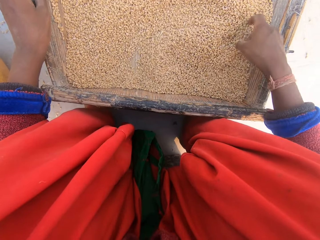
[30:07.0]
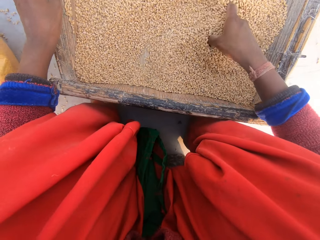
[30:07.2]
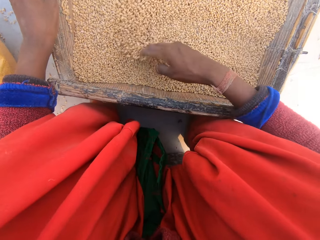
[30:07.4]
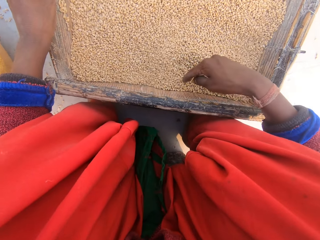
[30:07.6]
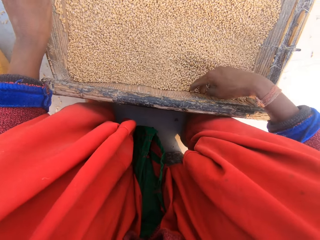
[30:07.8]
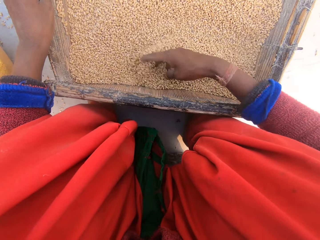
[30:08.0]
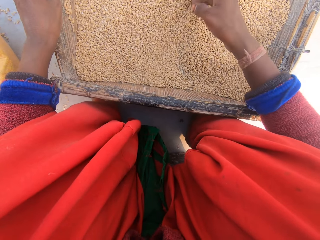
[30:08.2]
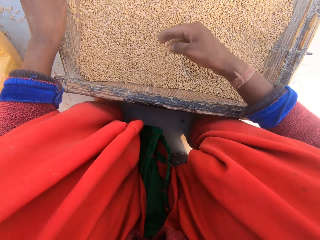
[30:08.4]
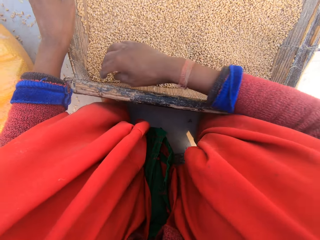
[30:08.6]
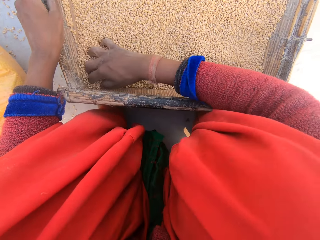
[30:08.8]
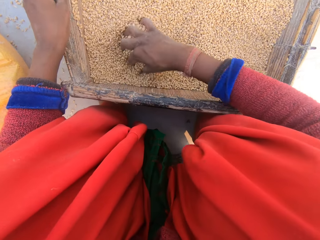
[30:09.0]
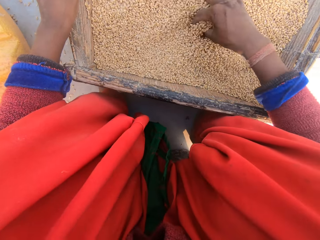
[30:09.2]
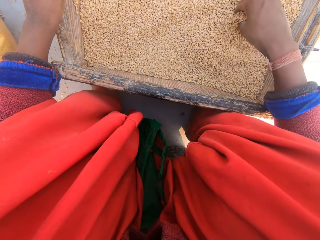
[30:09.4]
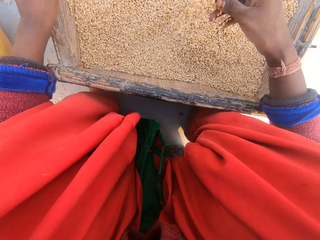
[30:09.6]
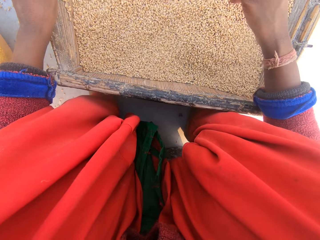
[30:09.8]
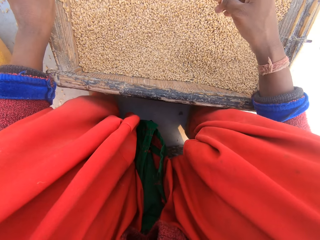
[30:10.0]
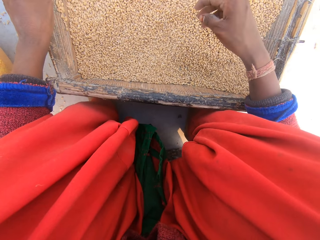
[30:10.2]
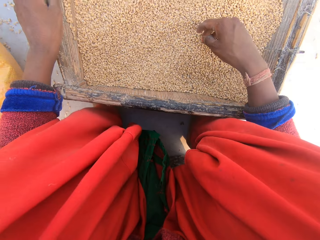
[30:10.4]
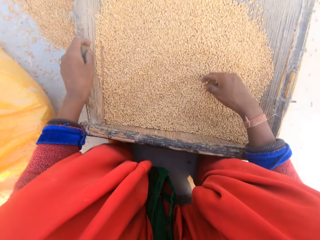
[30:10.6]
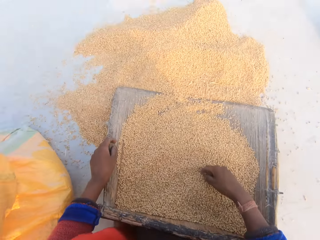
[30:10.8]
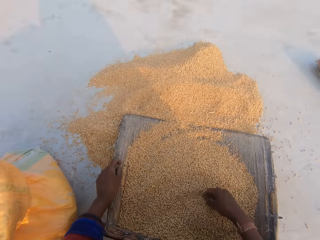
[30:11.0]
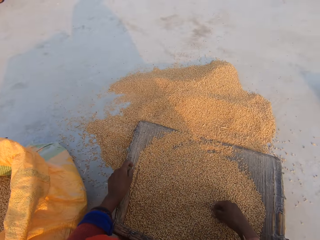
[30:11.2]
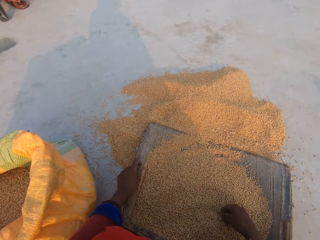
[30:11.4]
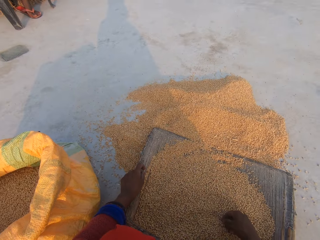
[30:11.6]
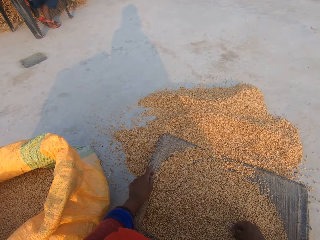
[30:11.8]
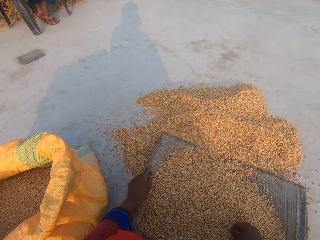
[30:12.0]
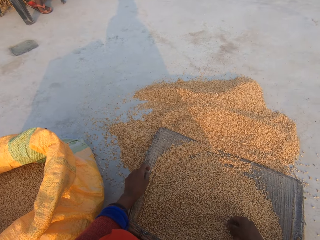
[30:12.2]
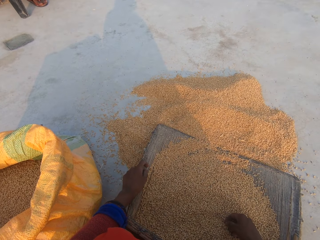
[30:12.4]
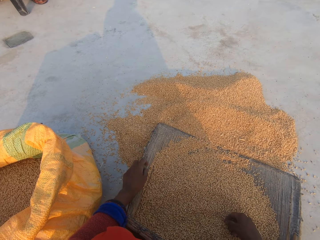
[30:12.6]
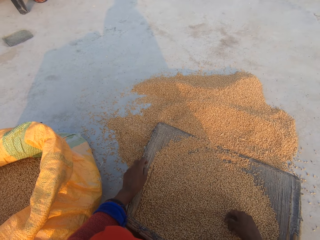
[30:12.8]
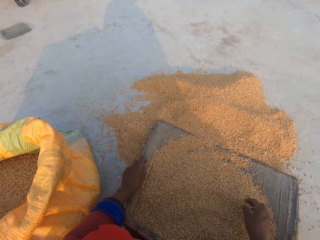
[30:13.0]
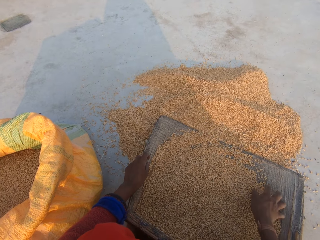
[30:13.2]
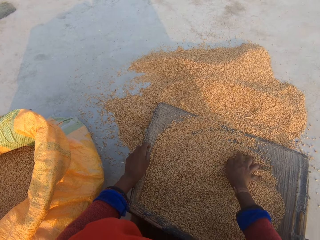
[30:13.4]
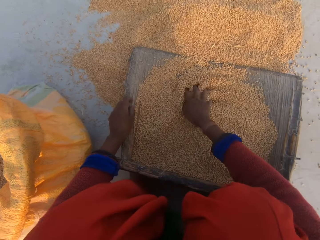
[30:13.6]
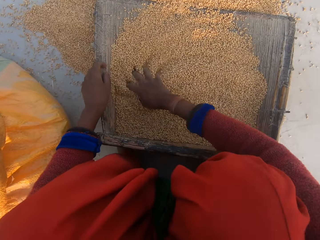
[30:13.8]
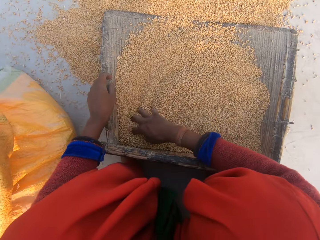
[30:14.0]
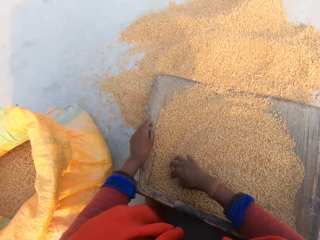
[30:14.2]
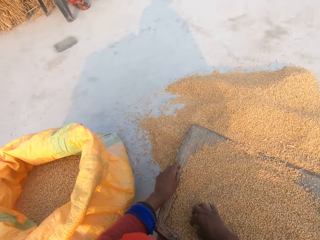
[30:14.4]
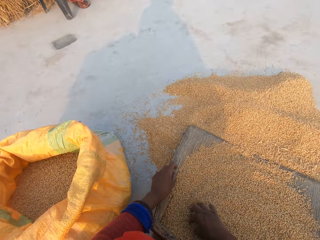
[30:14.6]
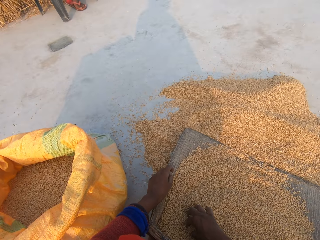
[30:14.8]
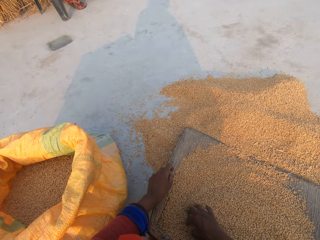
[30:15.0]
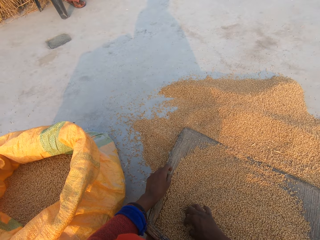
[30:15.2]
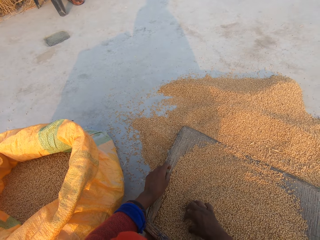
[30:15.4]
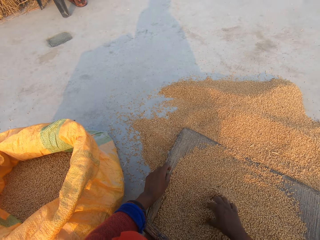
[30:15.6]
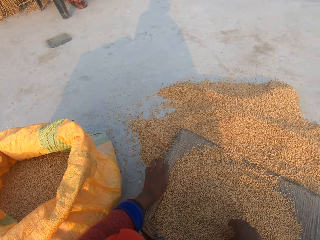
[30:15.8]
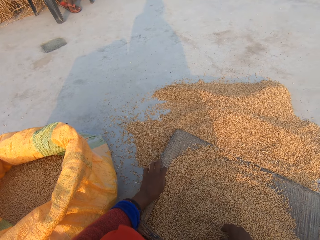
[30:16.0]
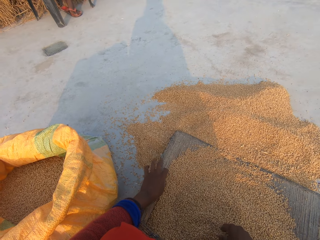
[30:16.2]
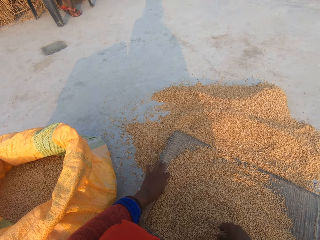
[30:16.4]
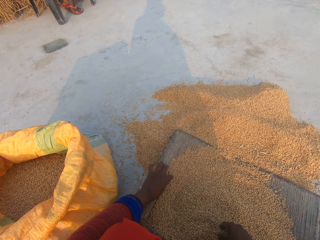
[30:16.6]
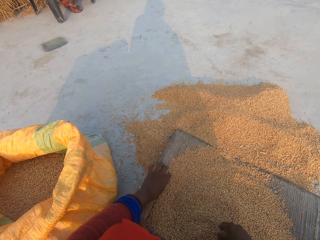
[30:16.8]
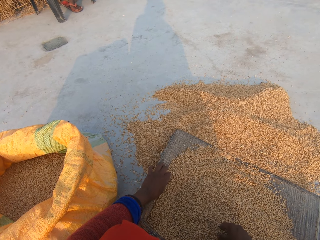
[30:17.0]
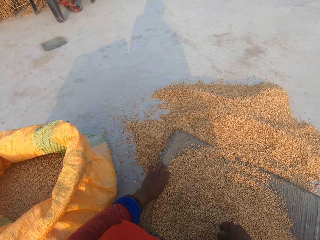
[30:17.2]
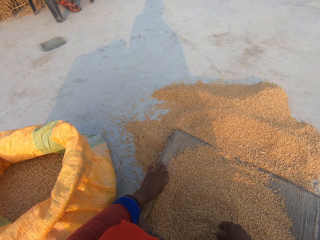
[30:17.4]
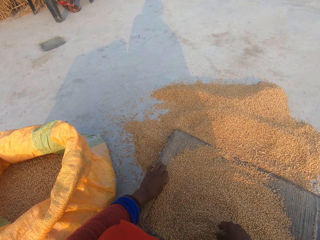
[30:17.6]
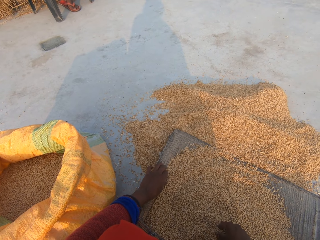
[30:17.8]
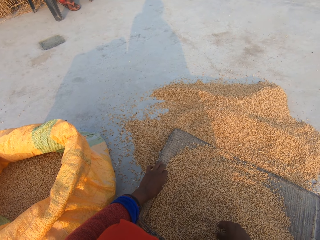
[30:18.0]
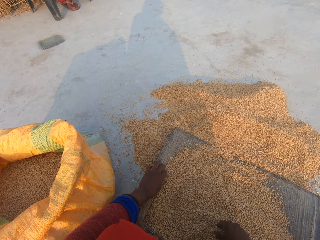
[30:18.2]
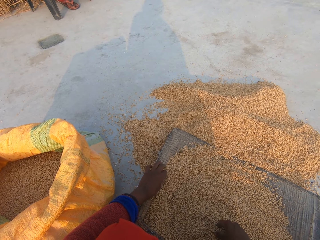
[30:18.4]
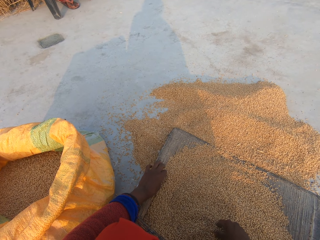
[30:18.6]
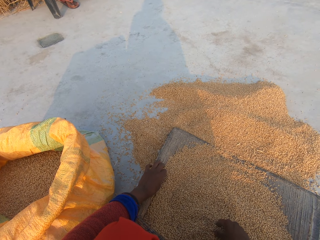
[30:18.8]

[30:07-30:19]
The camera wearer stares at a man. They inspect the grains.

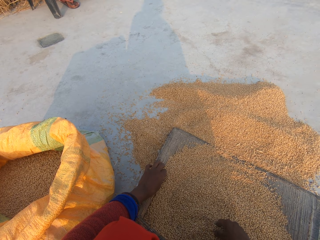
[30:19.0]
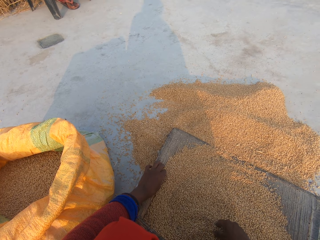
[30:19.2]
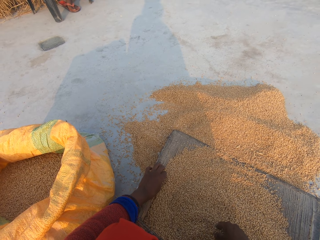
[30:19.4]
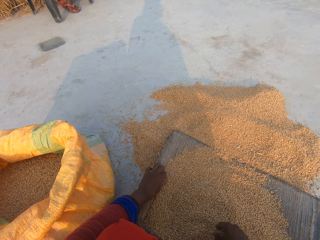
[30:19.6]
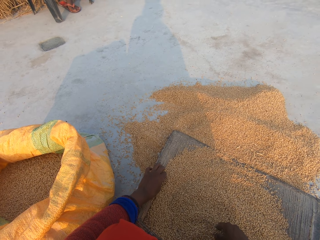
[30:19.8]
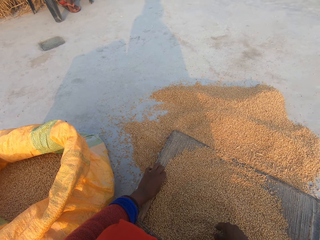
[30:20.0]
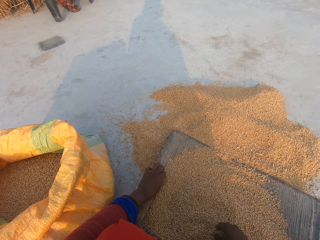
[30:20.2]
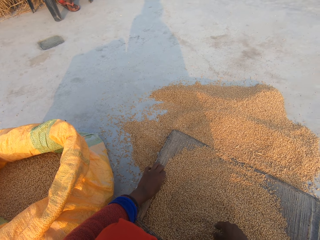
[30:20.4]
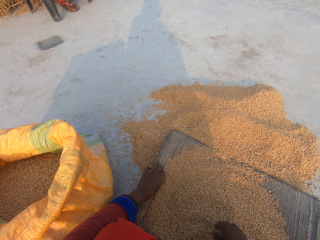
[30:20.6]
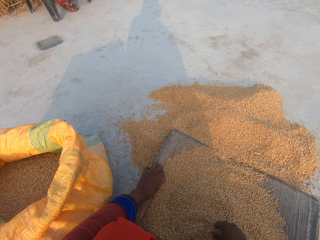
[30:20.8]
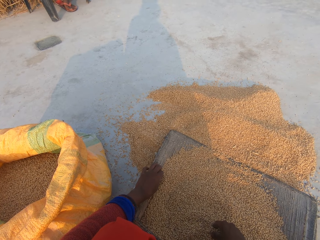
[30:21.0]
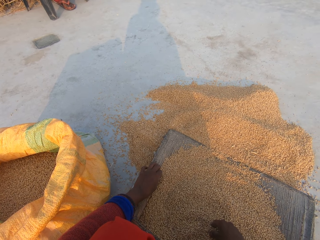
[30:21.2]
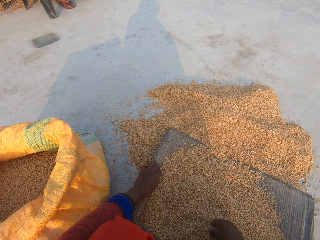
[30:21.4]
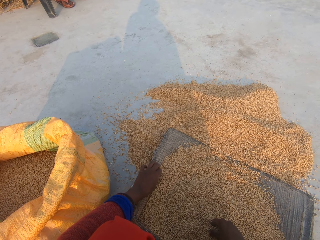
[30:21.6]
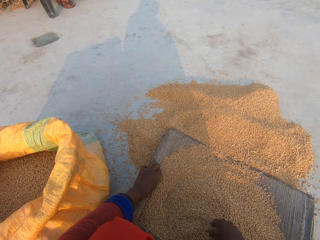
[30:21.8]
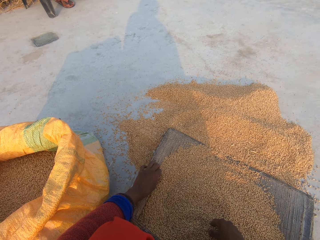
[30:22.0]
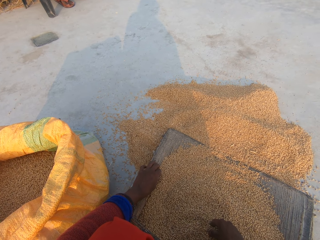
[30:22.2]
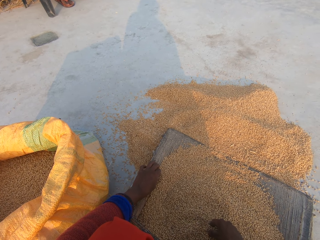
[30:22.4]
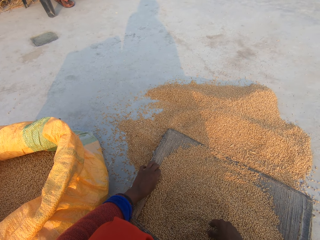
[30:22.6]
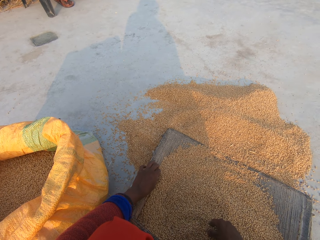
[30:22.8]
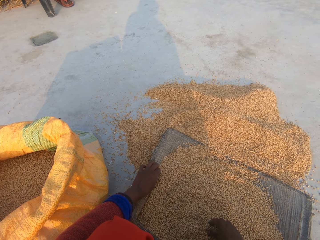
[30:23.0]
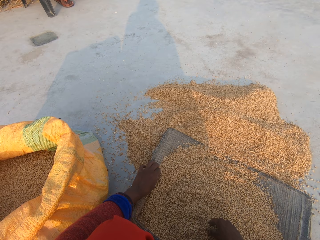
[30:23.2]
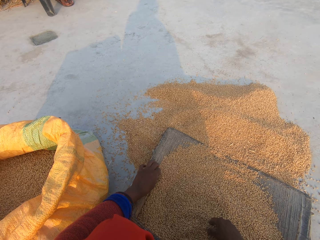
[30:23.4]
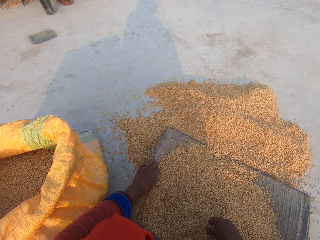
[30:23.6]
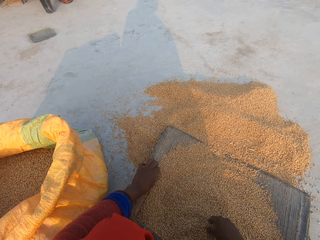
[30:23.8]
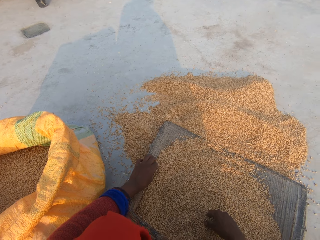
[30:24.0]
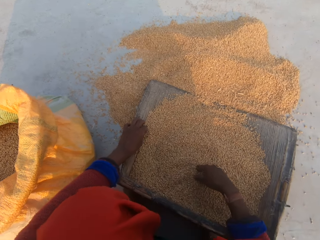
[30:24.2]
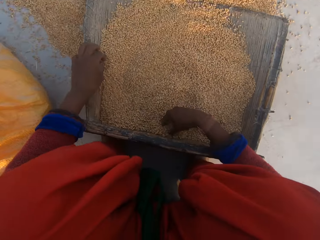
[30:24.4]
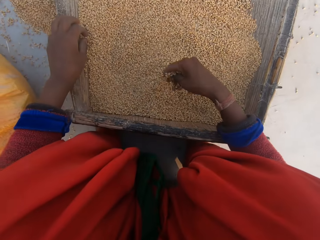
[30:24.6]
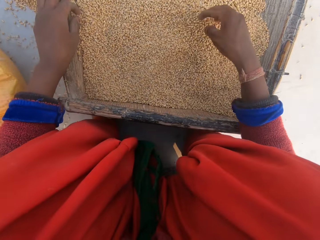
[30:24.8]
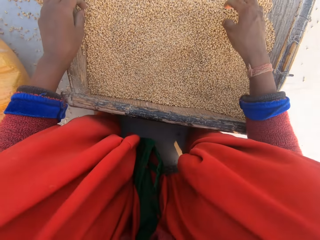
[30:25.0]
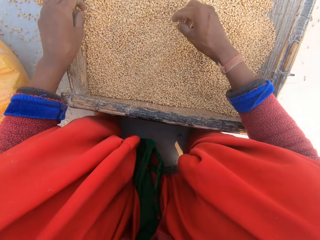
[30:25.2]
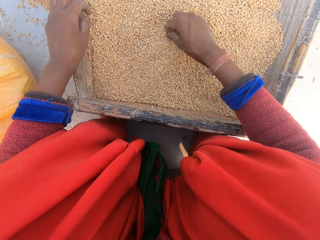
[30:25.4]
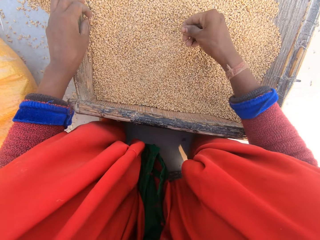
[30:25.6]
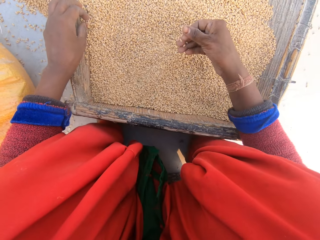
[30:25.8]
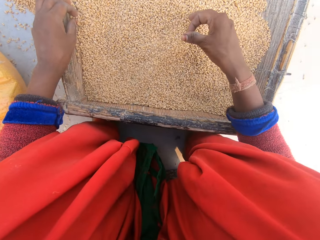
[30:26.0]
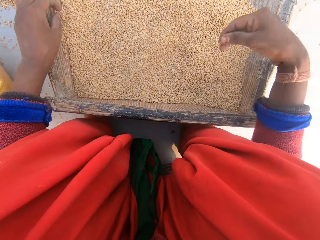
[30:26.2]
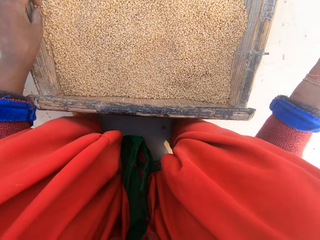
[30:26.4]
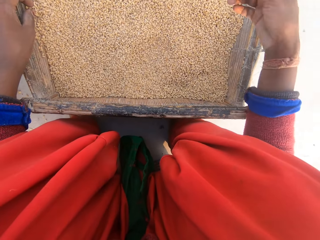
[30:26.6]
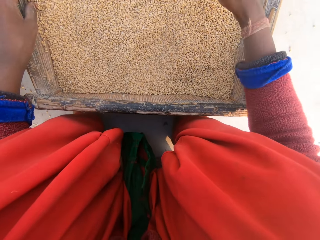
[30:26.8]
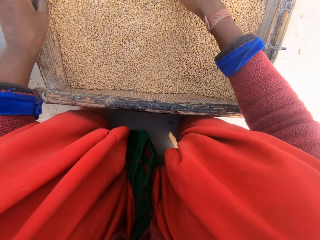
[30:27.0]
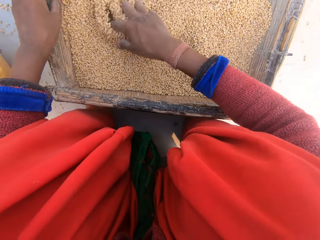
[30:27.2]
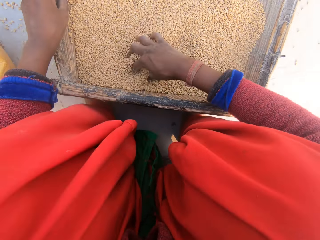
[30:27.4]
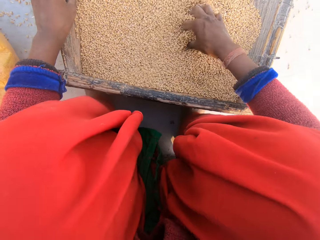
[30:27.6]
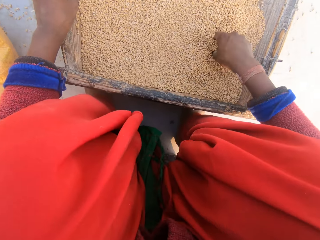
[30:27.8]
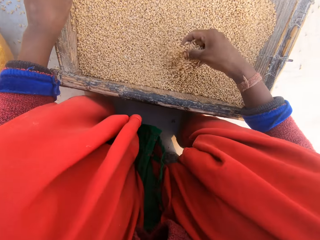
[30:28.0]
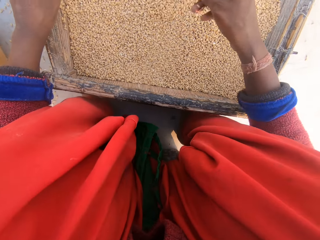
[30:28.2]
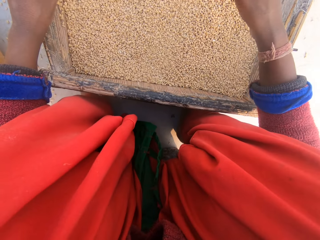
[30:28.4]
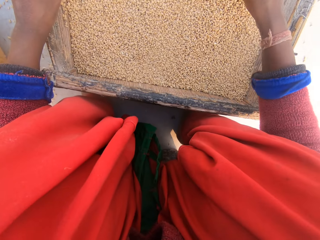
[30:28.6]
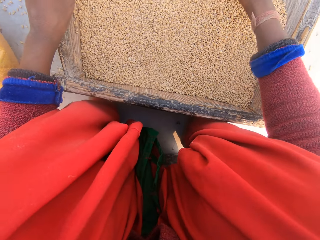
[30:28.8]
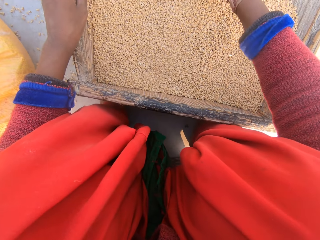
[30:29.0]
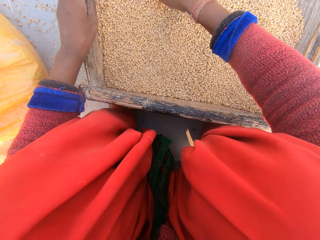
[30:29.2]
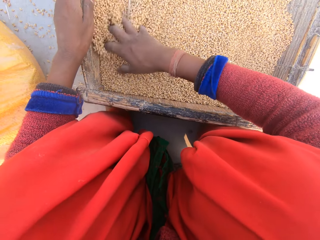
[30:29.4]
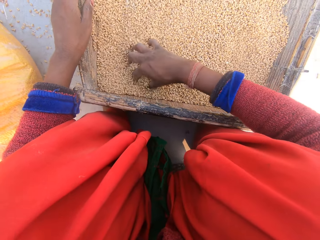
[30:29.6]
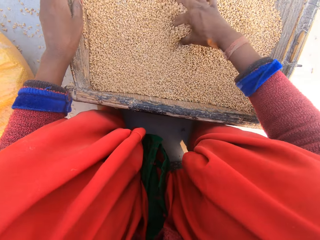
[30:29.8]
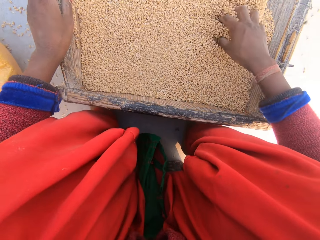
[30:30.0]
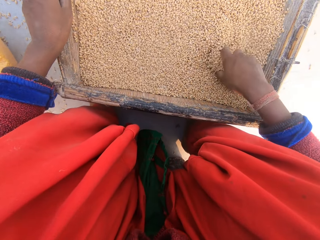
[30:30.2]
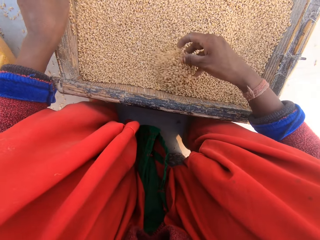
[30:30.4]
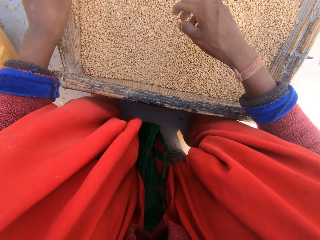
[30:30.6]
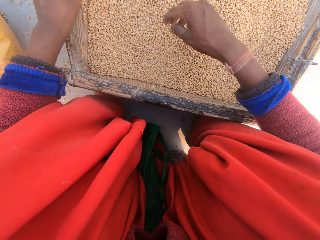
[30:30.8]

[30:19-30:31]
The camera wearer stares at the grains. She inspects the grains, removes dirt from the grains with her right hand, and rubs the grain with her right hand.
